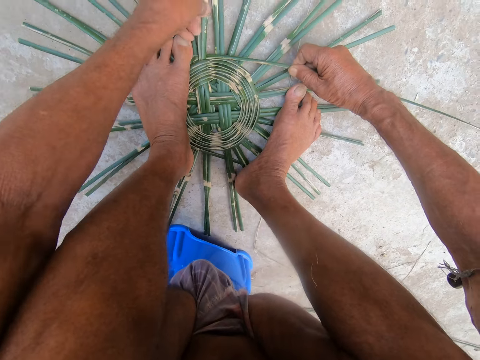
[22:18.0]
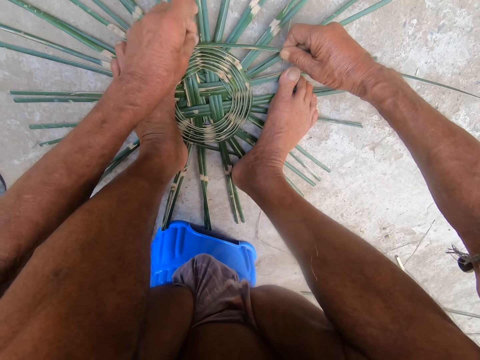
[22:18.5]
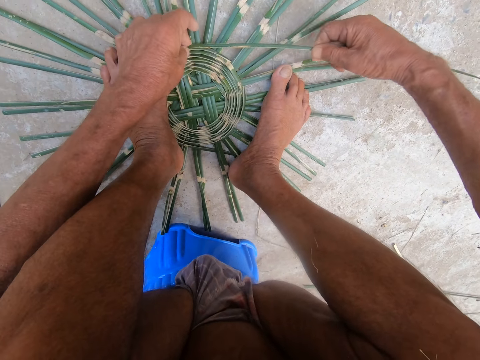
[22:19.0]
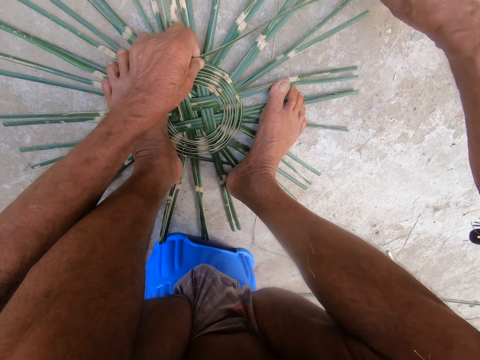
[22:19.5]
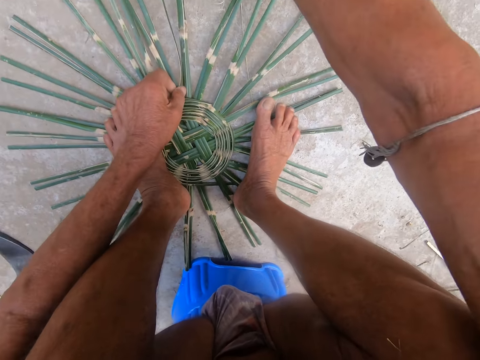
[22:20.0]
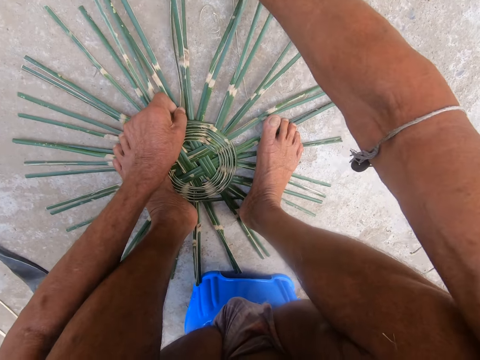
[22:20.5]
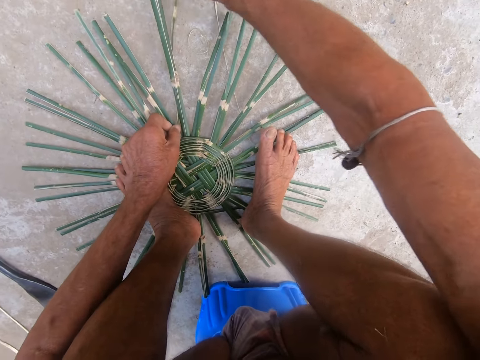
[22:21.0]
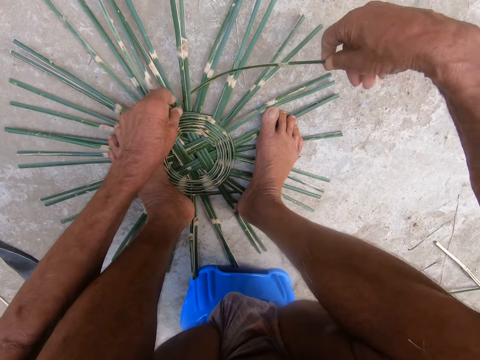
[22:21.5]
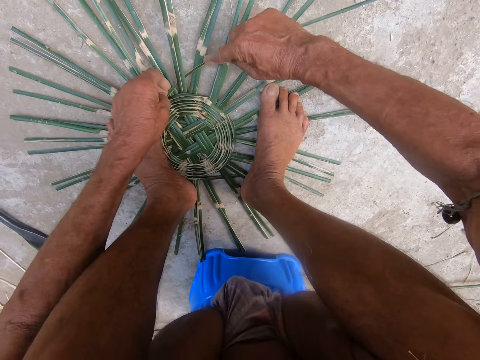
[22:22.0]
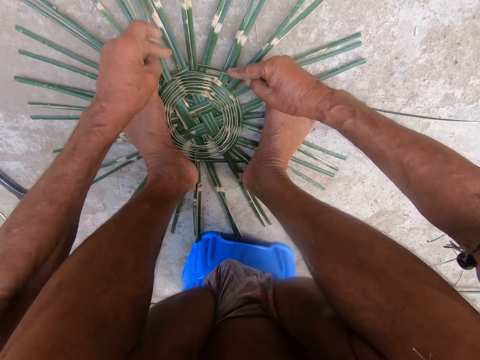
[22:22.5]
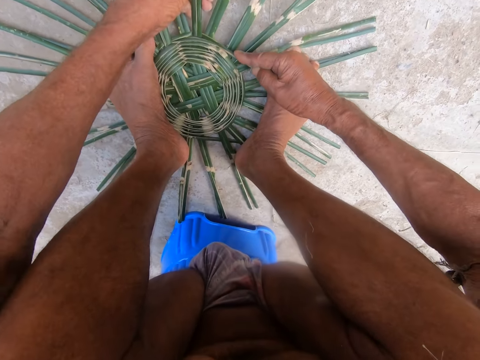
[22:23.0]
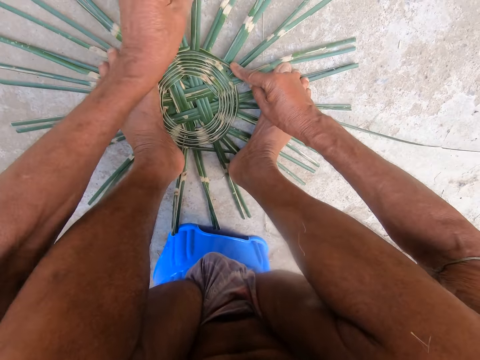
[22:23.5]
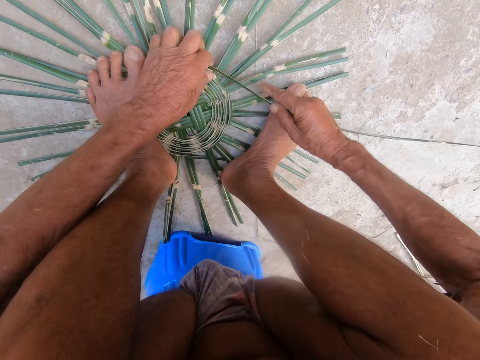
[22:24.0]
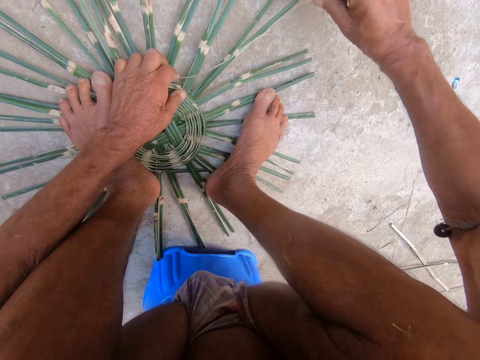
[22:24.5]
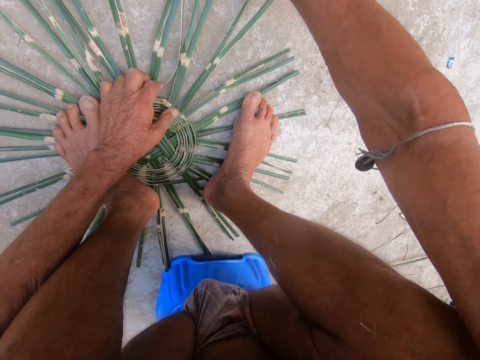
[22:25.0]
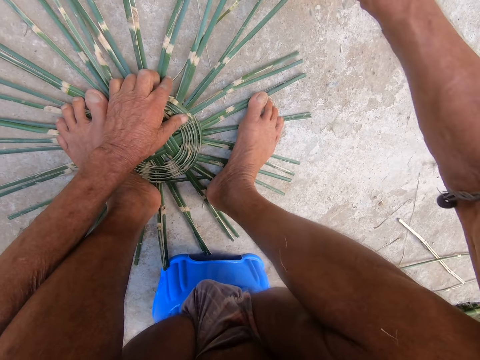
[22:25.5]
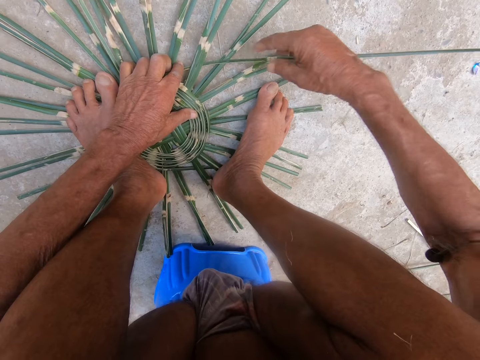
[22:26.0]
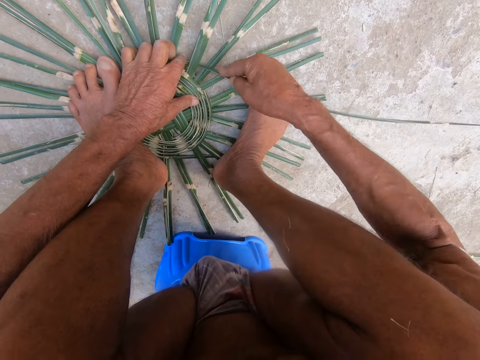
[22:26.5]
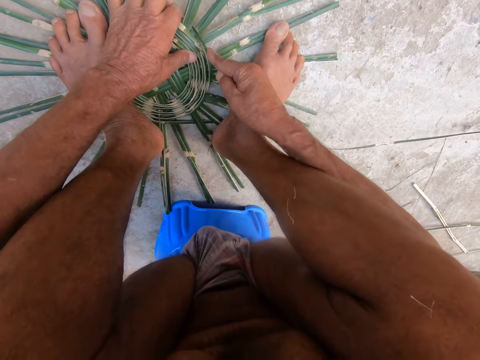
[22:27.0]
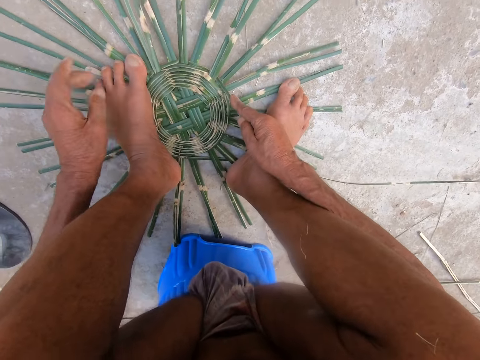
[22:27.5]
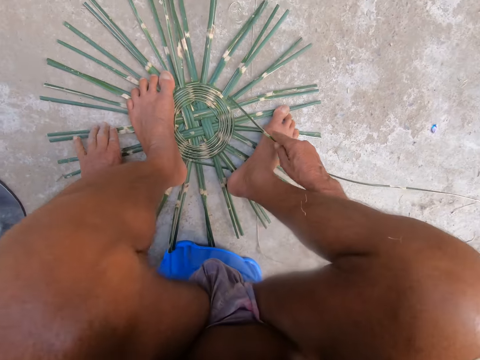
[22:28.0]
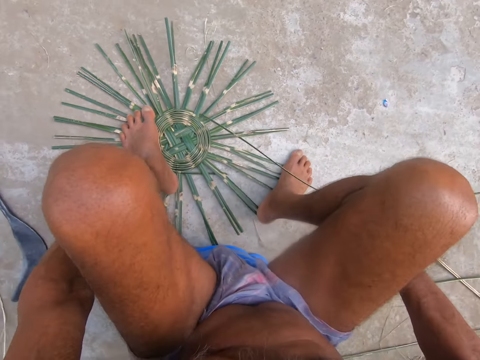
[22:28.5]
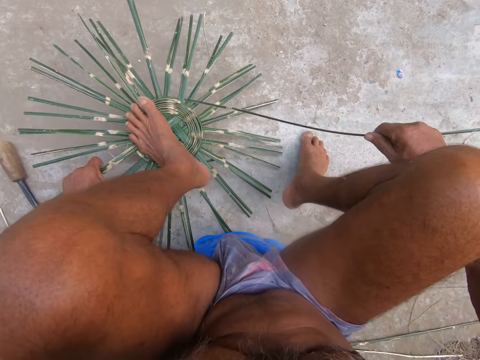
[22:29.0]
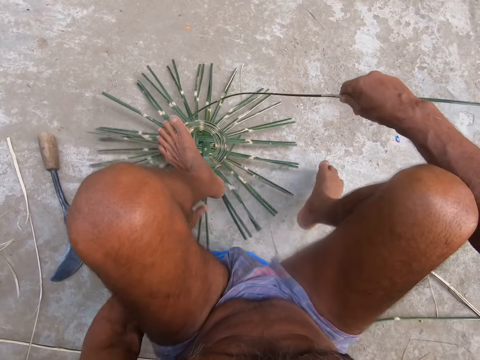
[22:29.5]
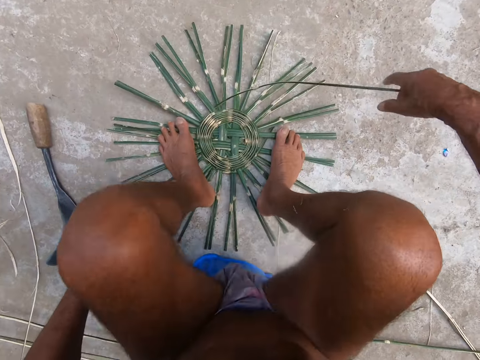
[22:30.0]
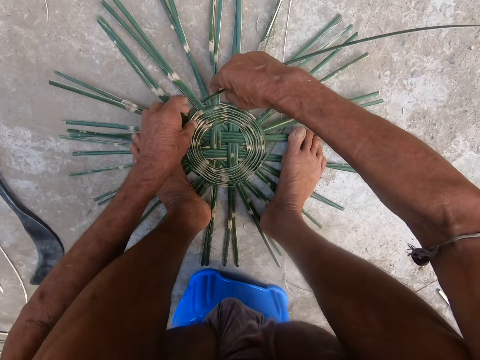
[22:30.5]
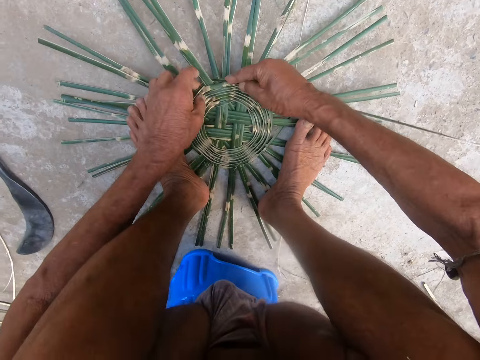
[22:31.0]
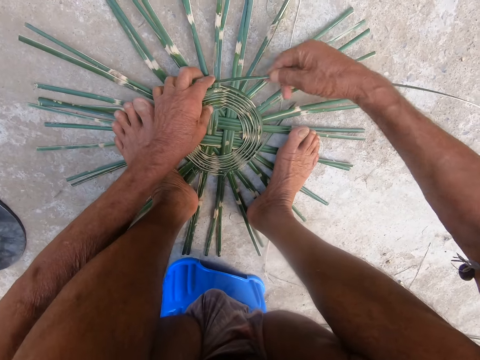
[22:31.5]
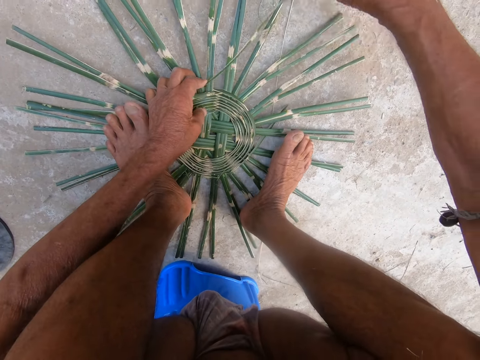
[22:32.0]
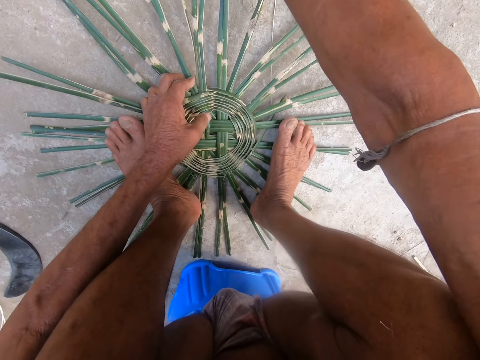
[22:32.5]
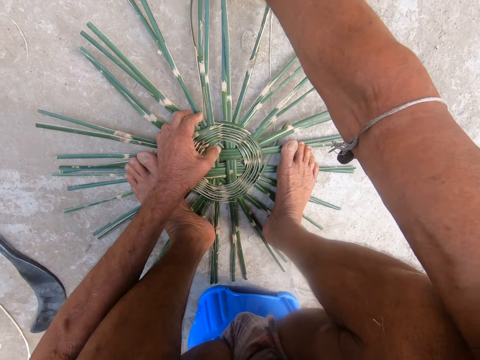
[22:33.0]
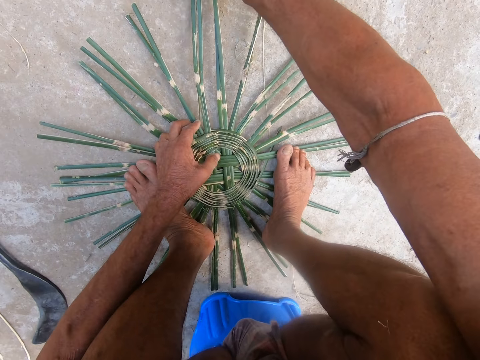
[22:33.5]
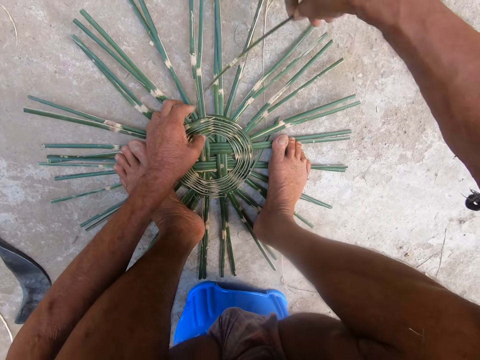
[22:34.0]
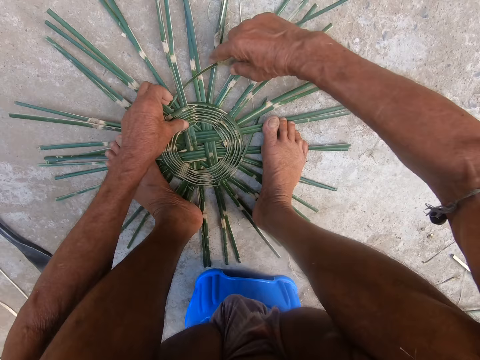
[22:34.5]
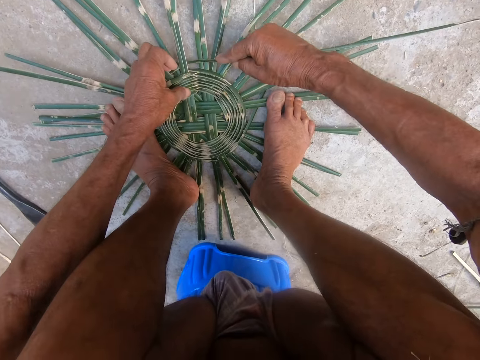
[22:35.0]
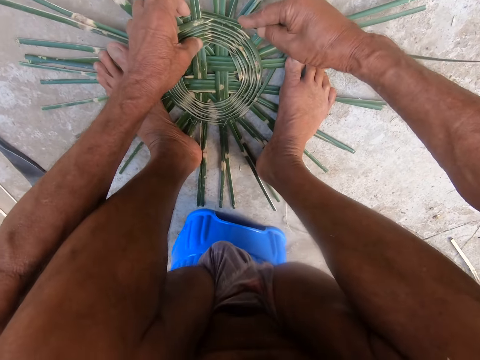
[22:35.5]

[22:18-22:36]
The camera wearer holds the bamboo strip with both hands. He weaves the bamboo craft with the bamboo strip in his hands. He lifts his right leg from the bamboo craft. He turns the bamboo craft with his left hand and lifts his left leg from the bamboo craft. He moves something on the ground. He places his left leg on the bamboo craft and places his right leg on the bamboo craft. He weaves the bamboo craft with the bamboo strip in his hands.

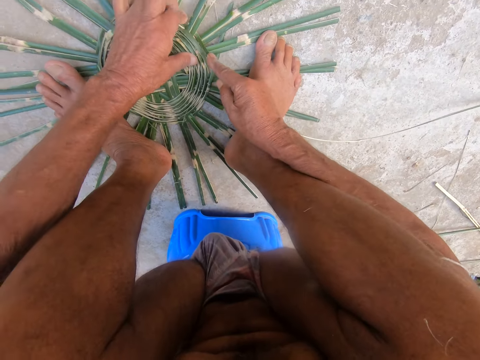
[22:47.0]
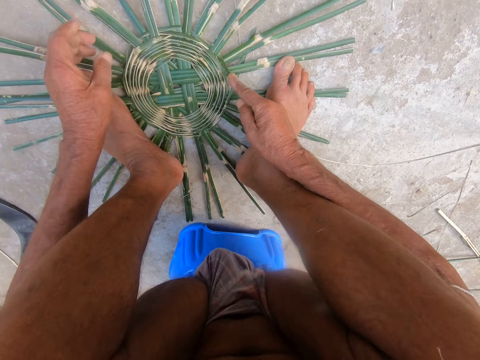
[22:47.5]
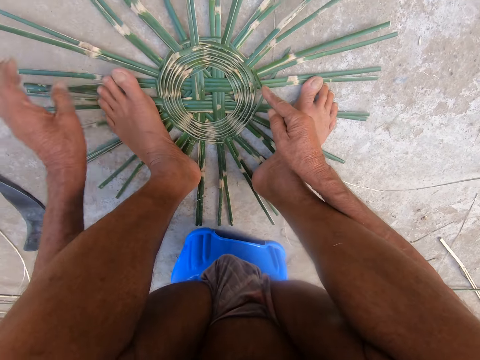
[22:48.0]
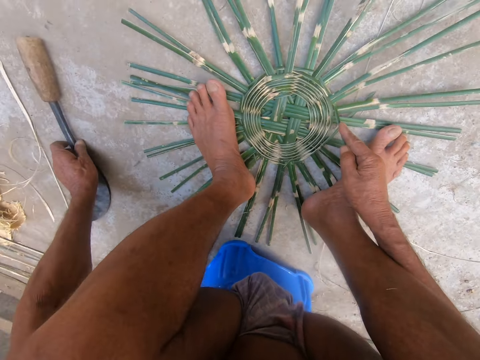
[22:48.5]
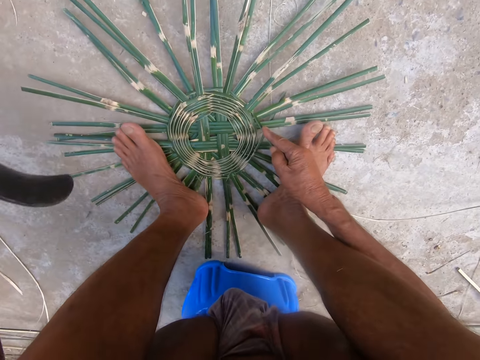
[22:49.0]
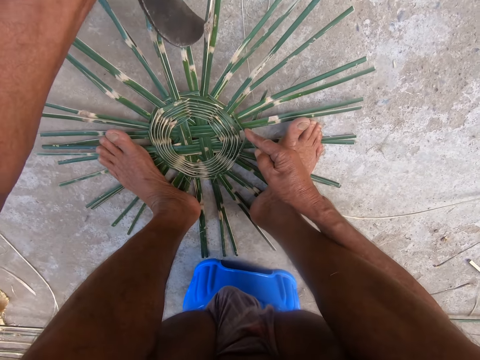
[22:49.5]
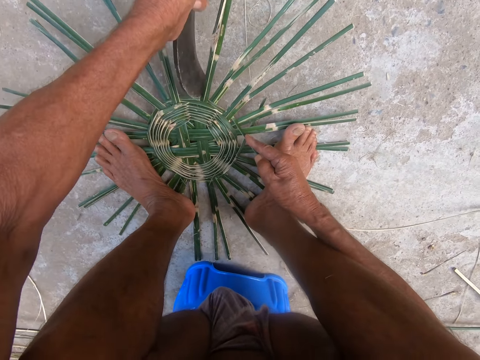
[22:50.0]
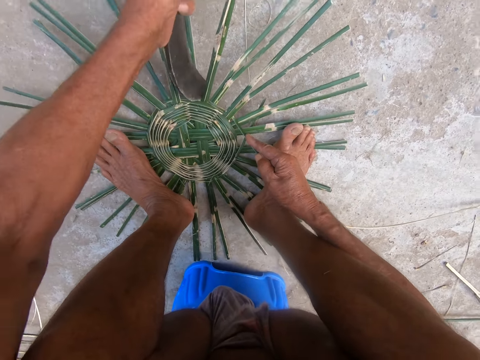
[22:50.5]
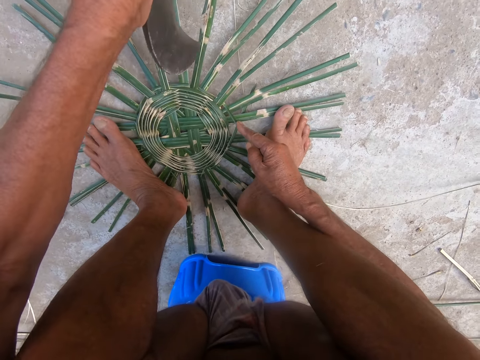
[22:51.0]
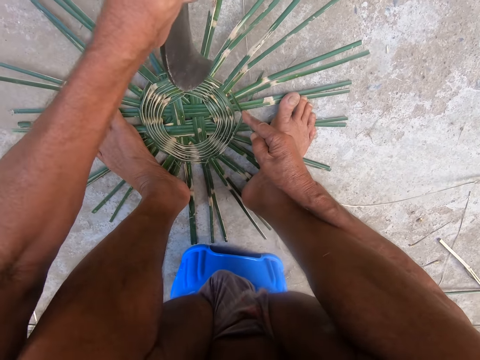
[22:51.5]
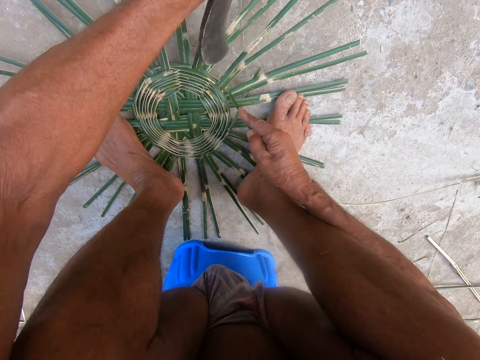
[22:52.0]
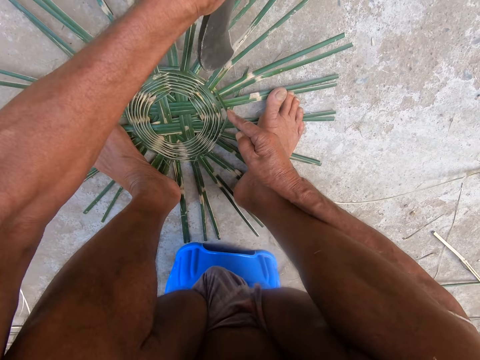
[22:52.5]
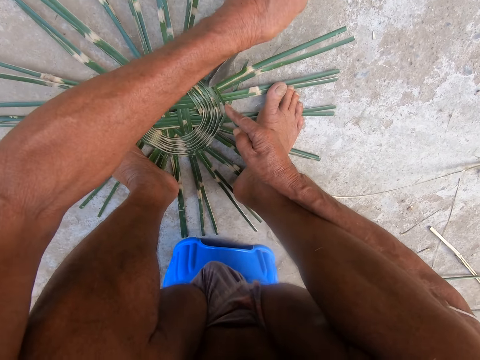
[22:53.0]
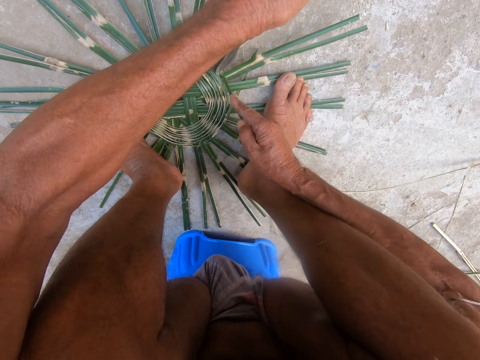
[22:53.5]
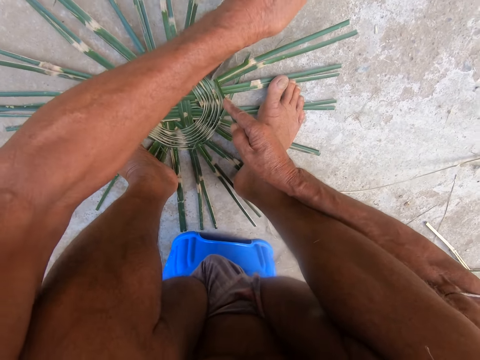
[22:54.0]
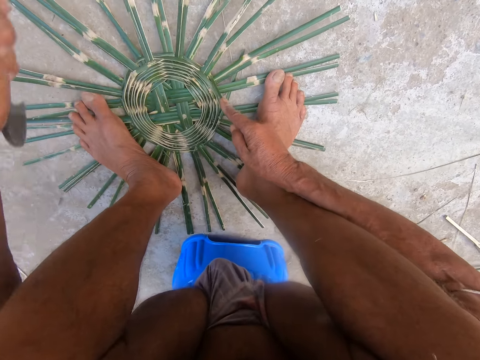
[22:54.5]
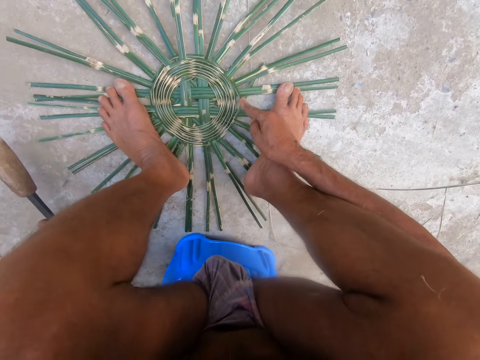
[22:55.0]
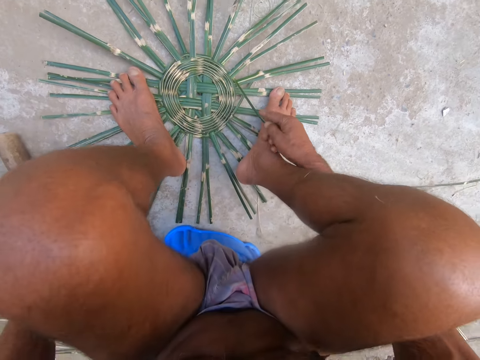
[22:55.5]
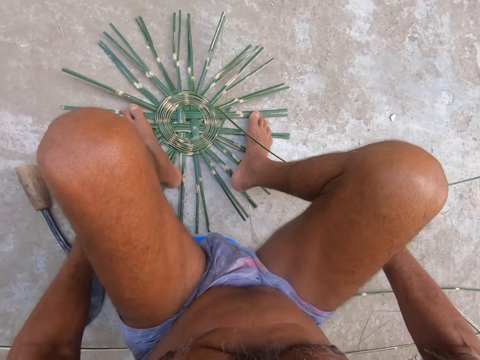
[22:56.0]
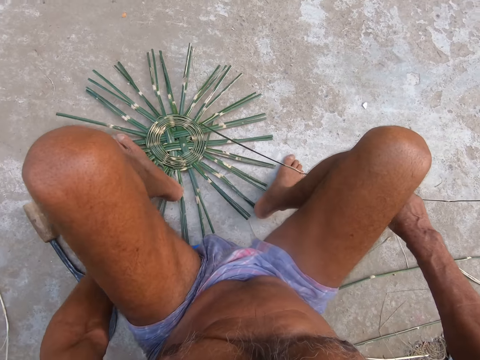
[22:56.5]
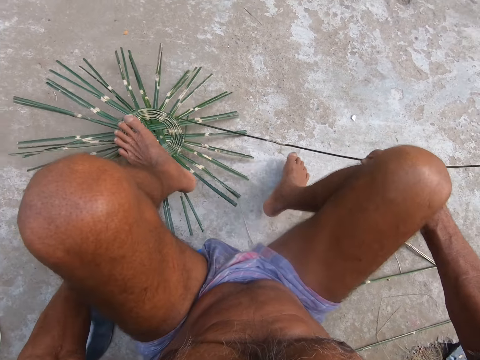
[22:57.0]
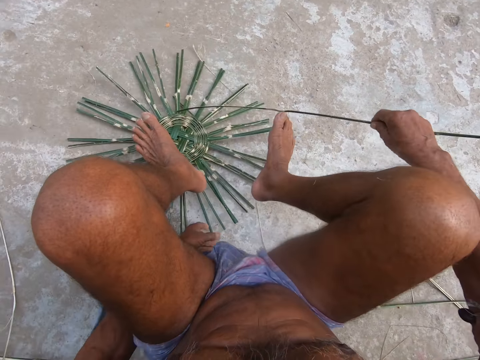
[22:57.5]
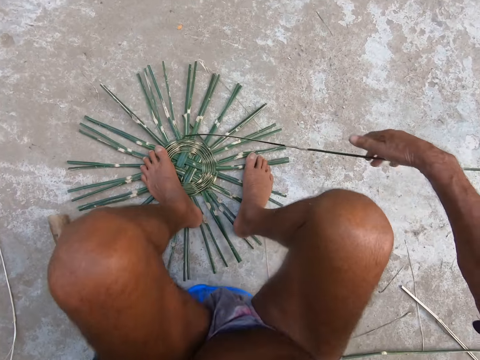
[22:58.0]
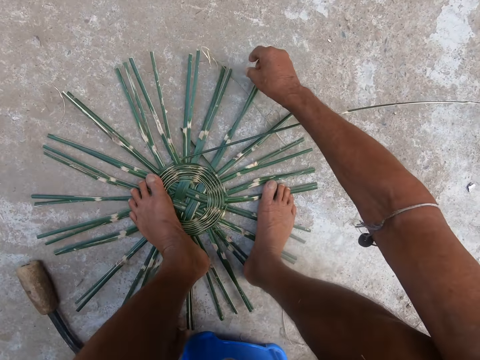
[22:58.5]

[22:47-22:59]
The camera wearer picks up a sickle or knife from the ground with his left hand. He uses the sickle on the weaved wickers on the ground with his left hand. He aligns the reeds with the knife. He drops the sickle on the ground with his left hand. He aligns the reeds with a hand. He rotates the reeds with a hand. He lifts the weaved wickers from the ground with his left hand. He drops the weaved wickers on the ground with his left hand.
